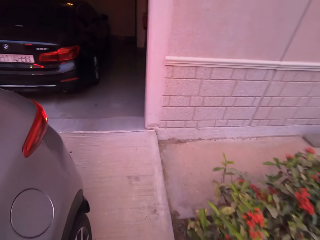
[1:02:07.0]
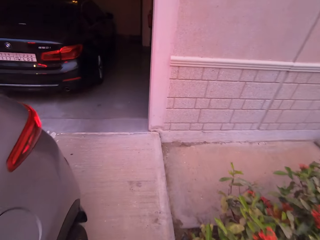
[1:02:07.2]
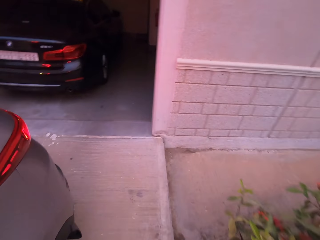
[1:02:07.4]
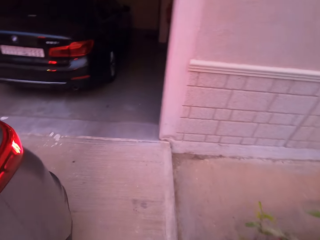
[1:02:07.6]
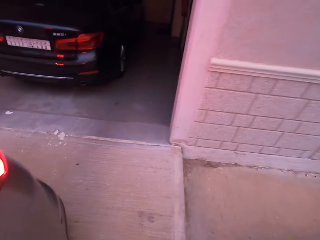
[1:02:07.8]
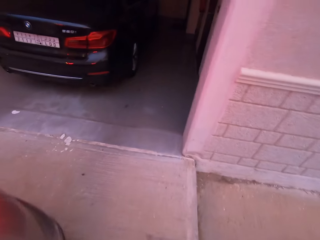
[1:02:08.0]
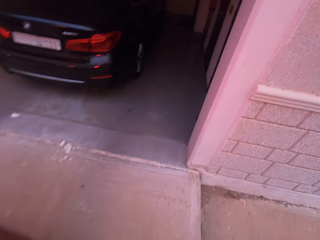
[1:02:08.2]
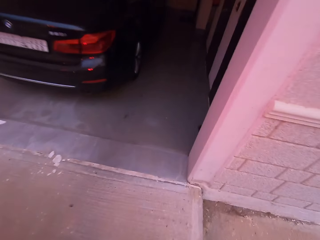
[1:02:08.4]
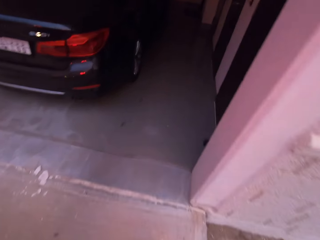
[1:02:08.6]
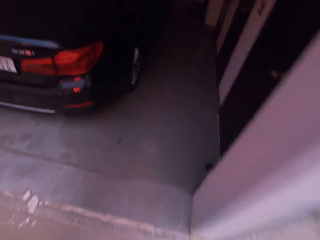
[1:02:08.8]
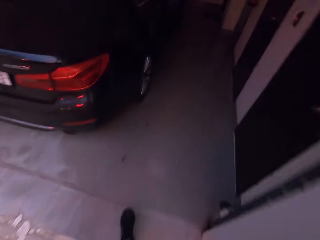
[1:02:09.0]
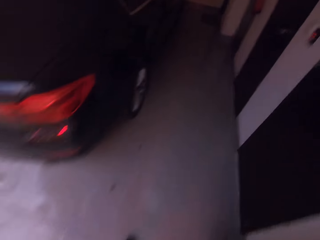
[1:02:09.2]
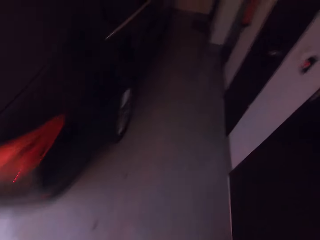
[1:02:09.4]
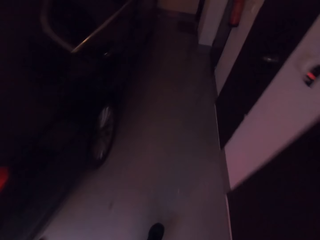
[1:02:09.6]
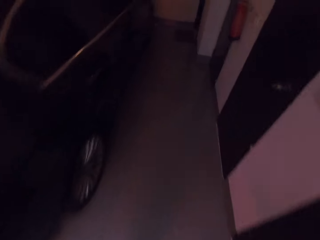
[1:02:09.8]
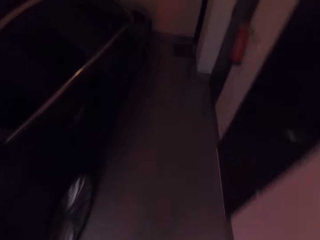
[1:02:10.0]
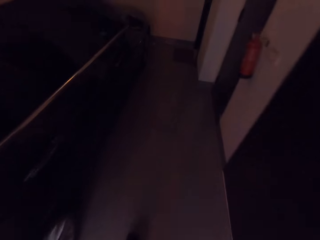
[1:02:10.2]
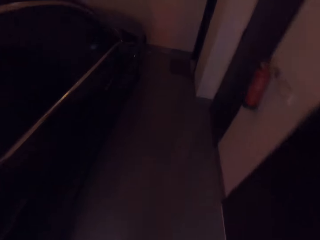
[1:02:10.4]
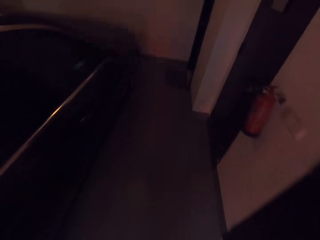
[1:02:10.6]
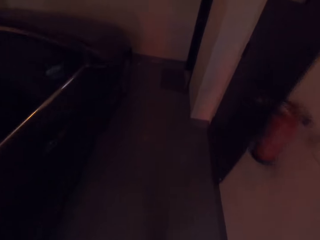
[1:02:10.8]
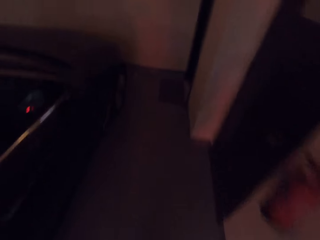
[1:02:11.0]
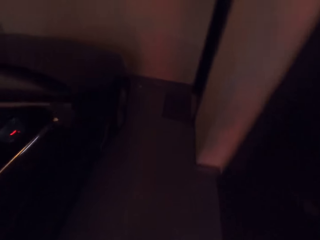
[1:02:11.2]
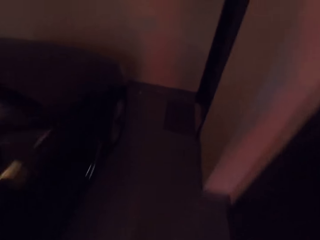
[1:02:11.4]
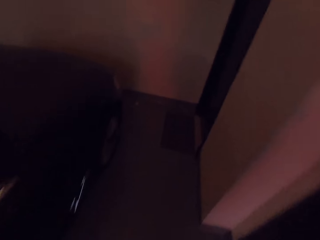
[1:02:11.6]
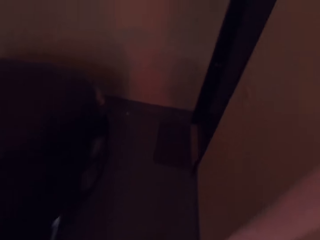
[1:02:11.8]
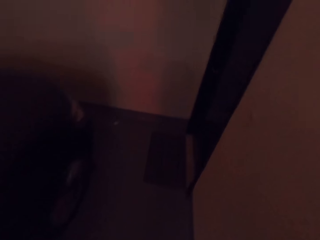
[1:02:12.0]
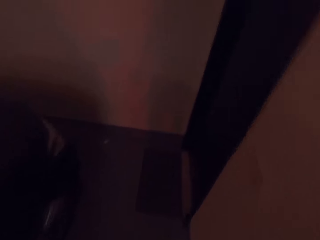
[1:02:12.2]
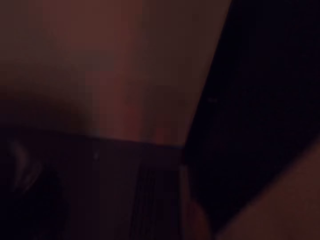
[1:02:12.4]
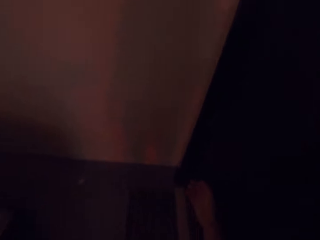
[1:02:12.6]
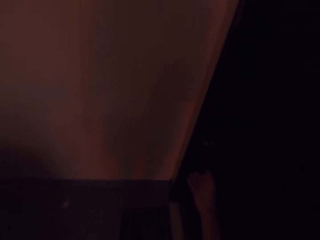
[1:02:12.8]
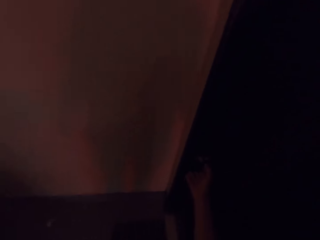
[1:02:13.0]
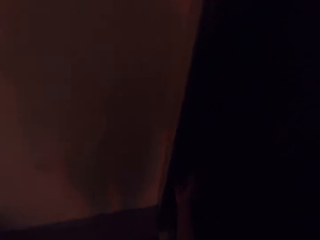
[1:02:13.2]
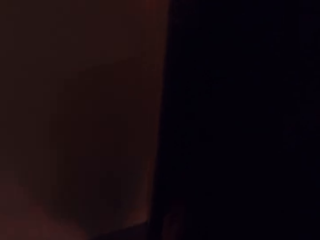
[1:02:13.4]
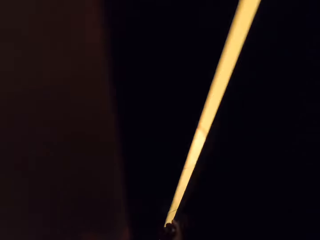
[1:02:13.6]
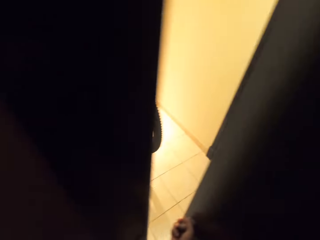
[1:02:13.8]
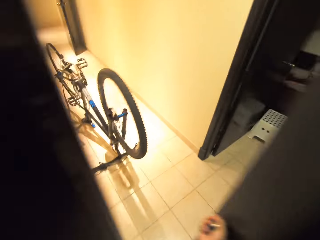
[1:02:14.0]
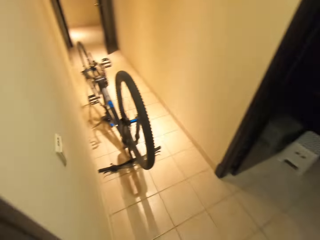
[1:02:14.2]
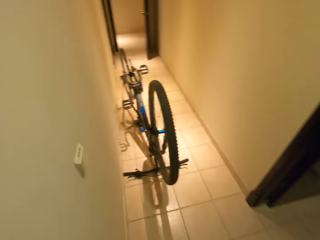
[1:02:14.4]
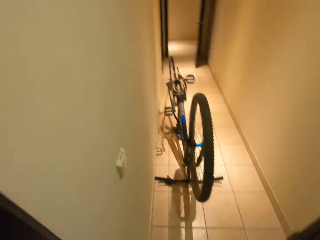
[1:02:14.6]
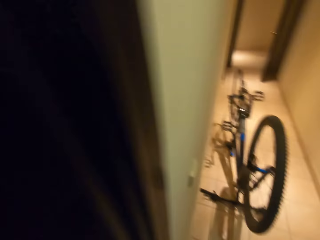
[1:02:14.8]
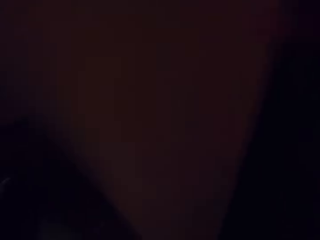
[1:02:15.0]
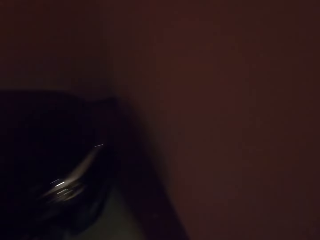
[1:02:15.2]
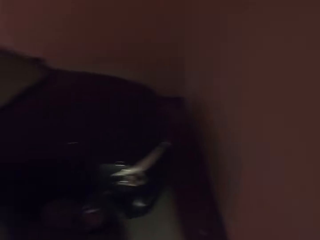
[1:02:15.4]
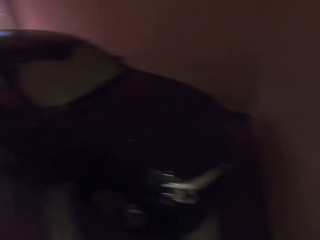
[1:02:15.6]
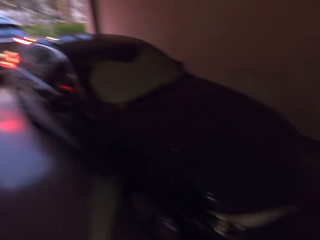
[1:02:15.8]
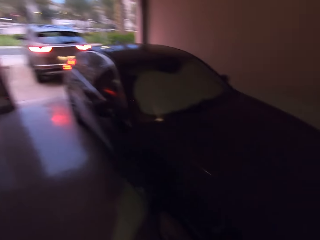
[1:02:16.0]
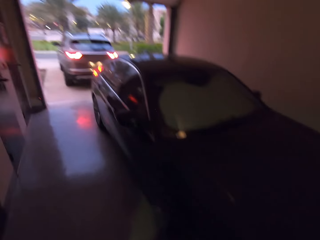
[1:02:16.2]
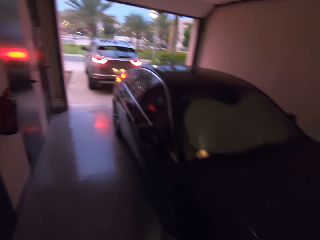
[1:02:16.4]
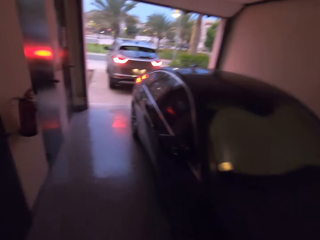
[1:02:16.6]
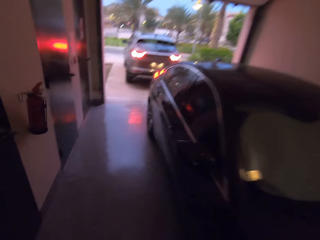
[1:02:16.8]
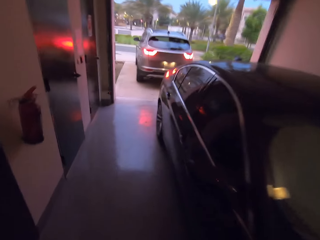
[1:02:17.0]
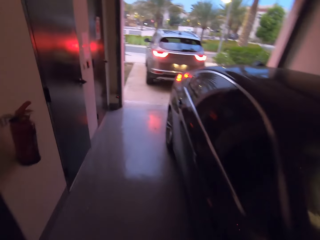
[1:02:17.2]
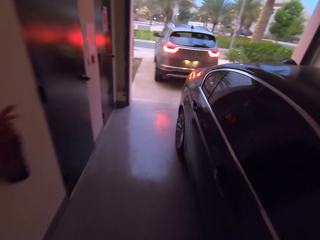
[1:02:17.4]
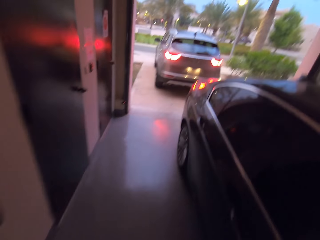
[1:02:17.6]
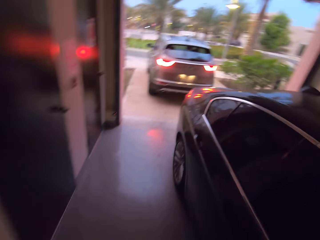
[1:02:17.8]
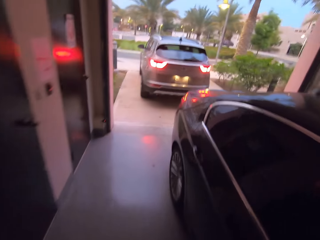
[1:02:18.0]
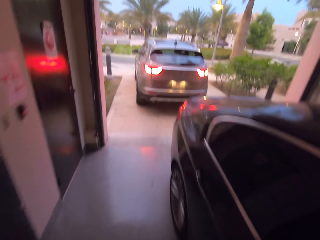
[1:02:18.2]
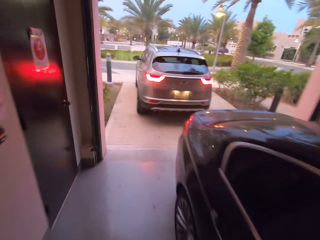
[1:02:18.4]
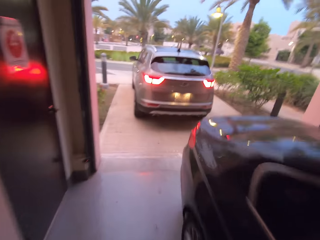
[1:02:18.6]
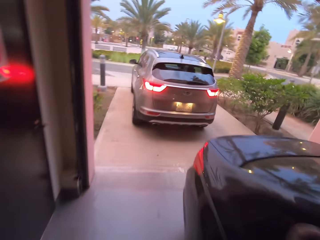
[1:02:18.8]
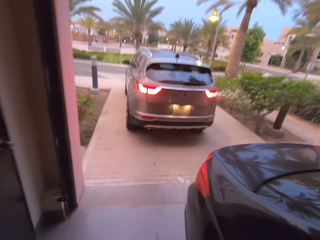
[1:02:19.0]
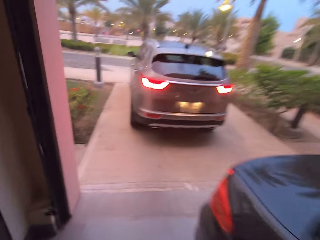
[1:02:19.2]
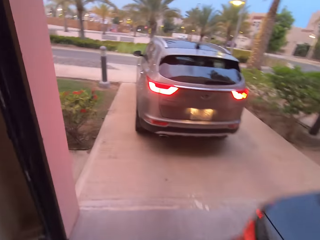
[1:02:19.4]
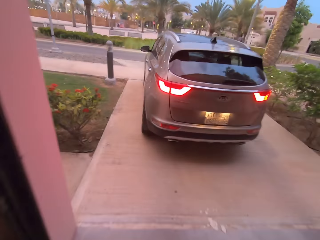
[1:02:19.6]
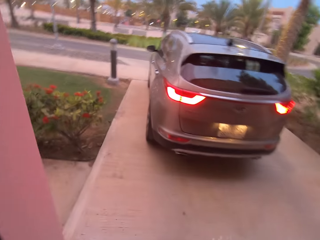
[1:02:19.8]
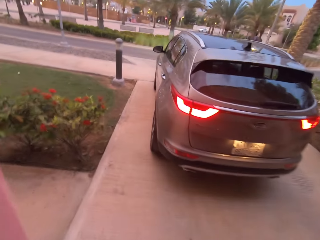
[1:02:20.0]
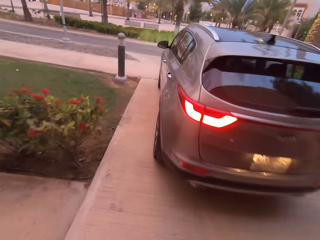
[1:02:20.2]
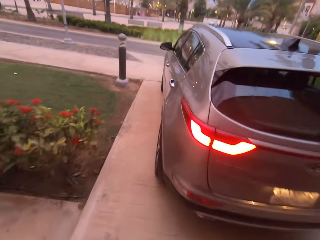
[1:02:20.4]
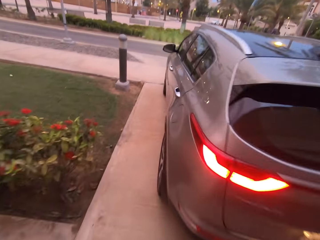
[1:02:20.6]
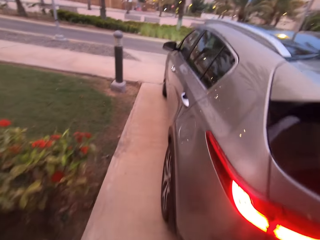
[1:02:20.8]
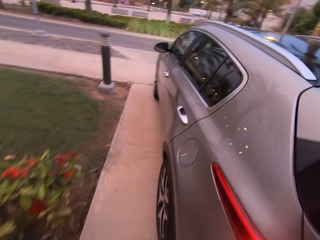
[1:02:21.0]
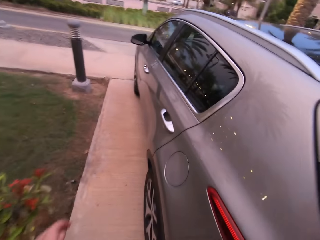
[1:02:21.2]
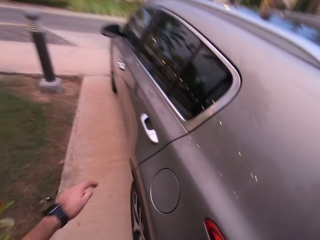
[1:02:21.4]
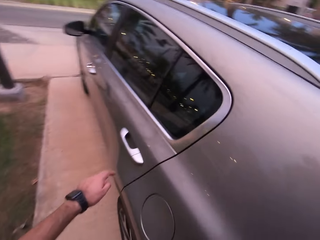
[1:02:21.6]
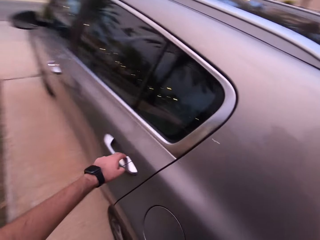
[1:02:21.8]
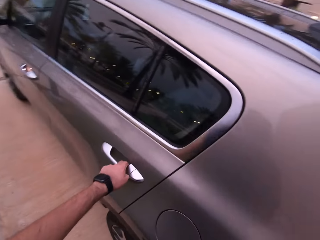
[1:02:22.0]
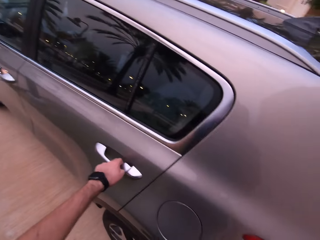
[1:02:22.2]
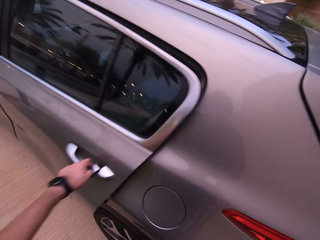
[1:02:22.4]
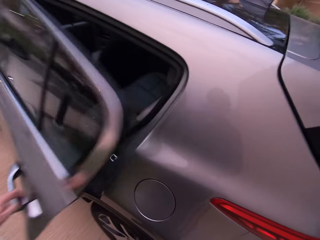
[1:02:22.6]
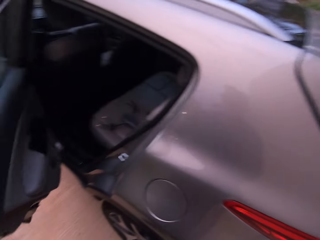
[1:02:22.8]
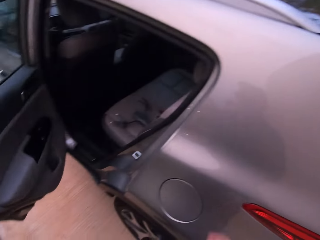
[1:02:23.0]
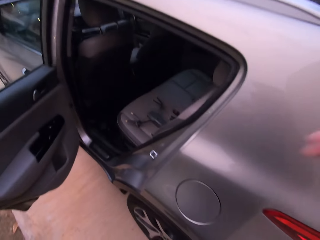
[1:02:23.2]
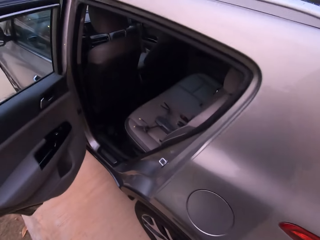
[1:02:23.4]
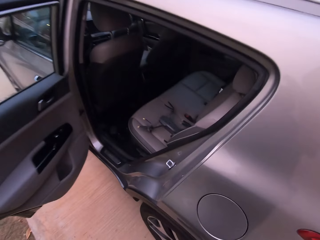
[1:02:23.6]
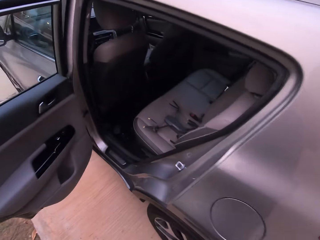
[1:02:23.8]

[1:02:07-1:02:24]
The camera wearer walks to a door. They walk toward the parking door. They open the door. They walk from the door. They walk back to the car. They lift the hand. They open the left back door of the car.
